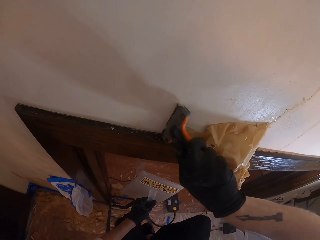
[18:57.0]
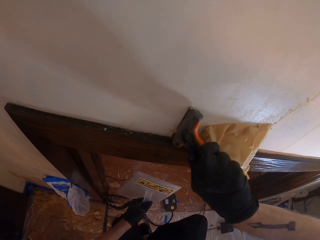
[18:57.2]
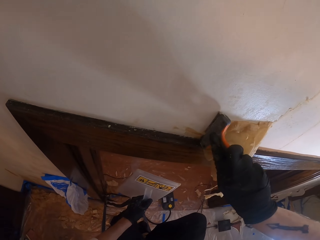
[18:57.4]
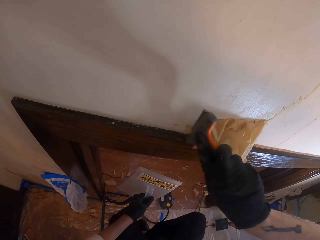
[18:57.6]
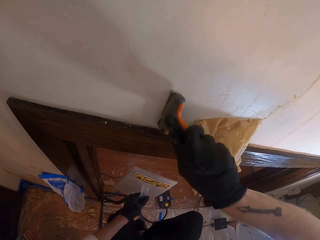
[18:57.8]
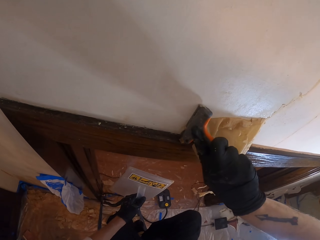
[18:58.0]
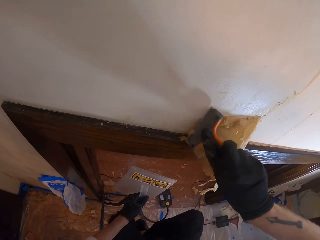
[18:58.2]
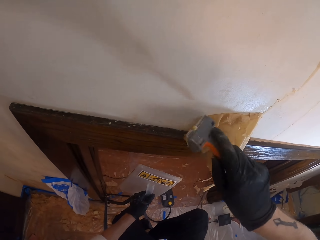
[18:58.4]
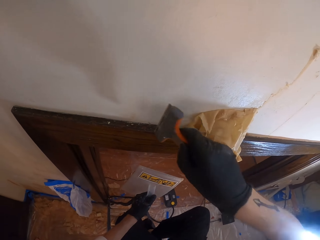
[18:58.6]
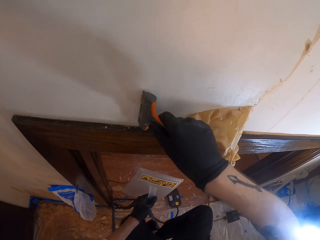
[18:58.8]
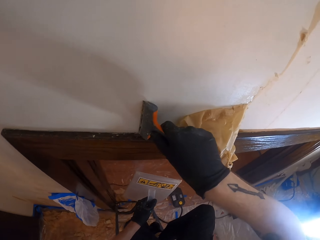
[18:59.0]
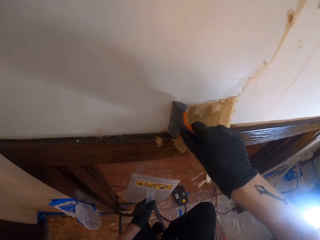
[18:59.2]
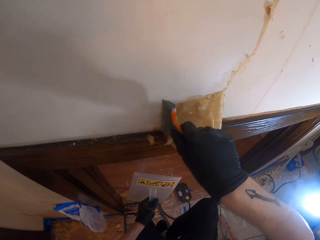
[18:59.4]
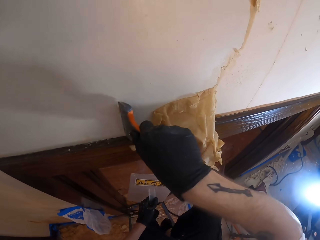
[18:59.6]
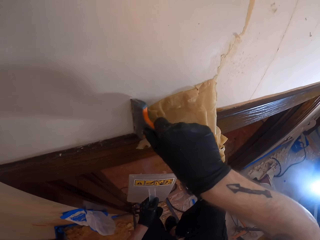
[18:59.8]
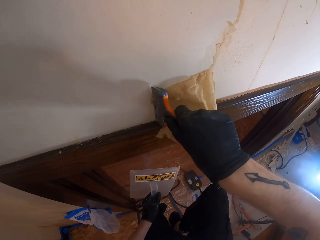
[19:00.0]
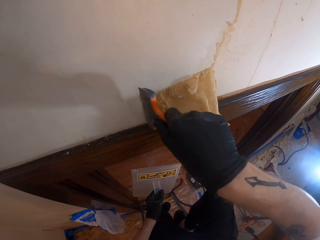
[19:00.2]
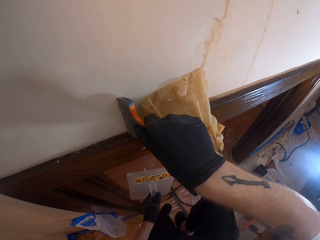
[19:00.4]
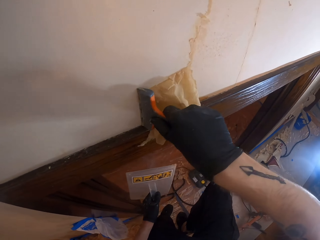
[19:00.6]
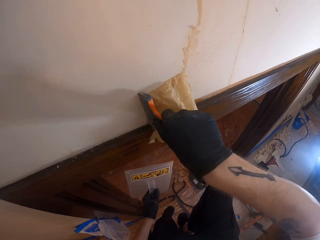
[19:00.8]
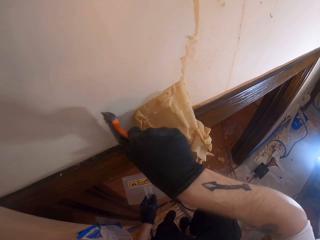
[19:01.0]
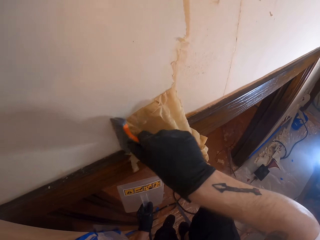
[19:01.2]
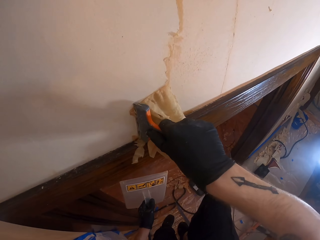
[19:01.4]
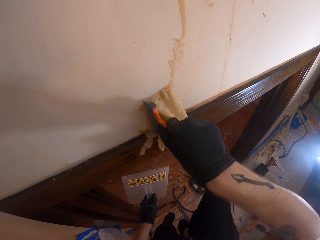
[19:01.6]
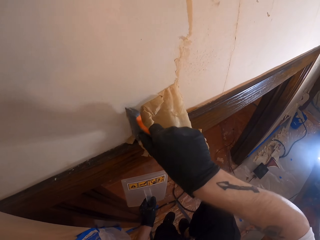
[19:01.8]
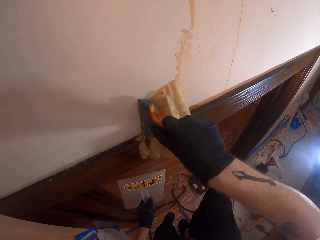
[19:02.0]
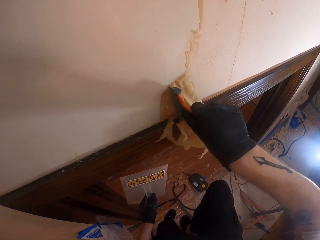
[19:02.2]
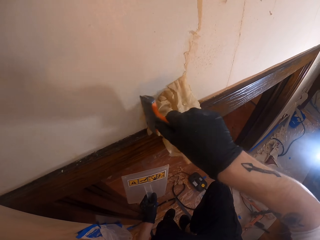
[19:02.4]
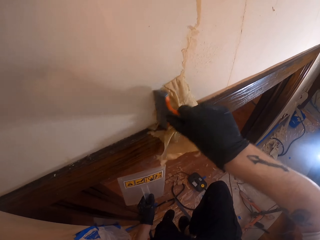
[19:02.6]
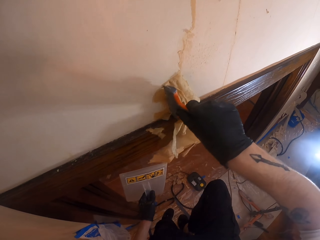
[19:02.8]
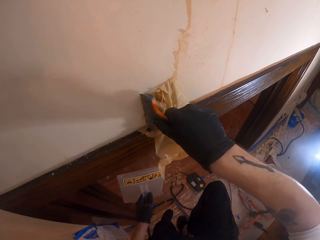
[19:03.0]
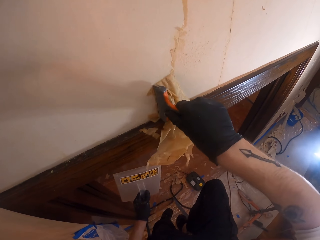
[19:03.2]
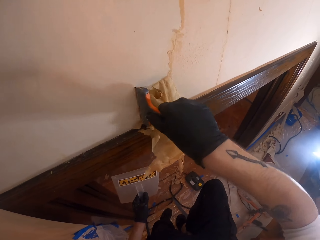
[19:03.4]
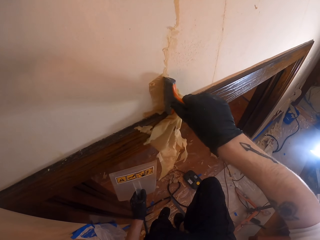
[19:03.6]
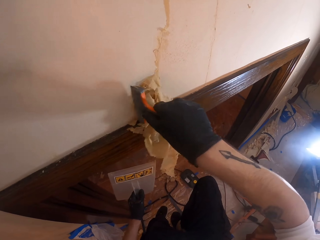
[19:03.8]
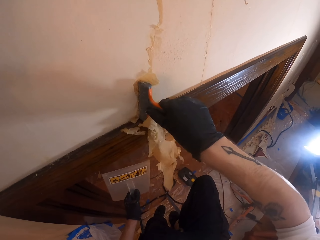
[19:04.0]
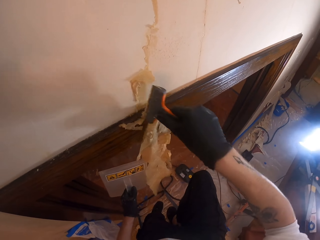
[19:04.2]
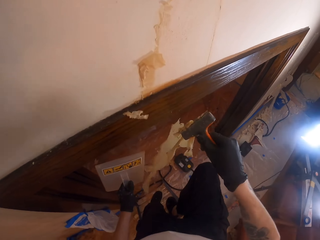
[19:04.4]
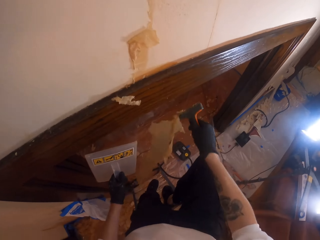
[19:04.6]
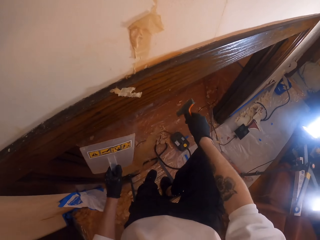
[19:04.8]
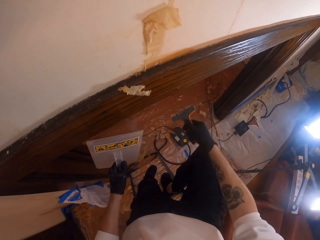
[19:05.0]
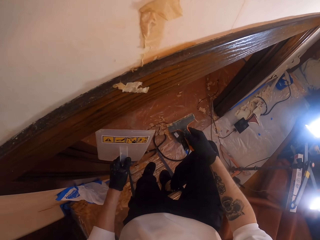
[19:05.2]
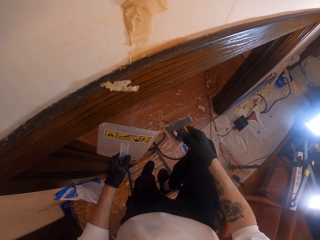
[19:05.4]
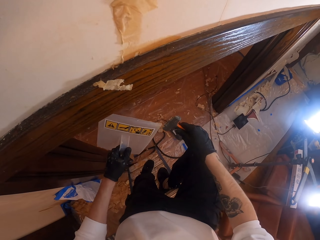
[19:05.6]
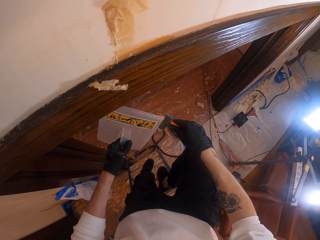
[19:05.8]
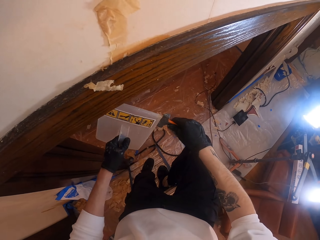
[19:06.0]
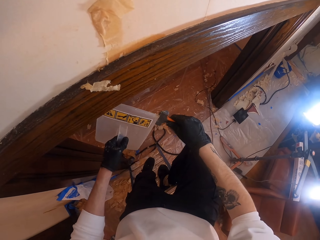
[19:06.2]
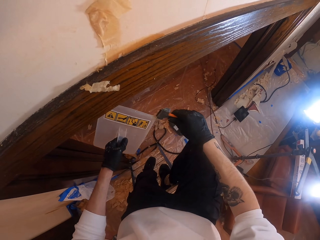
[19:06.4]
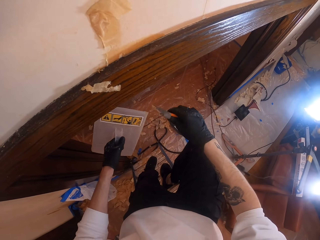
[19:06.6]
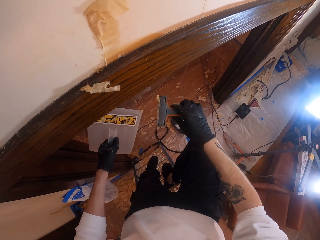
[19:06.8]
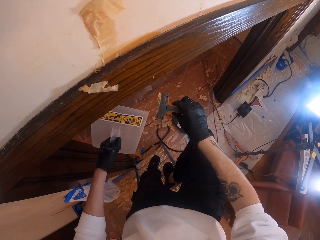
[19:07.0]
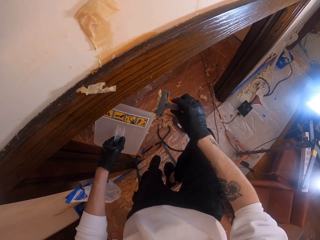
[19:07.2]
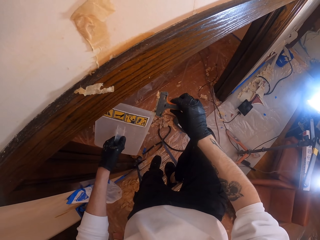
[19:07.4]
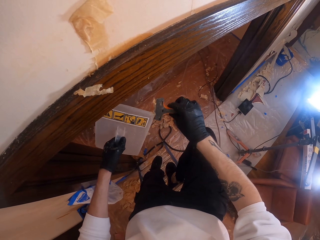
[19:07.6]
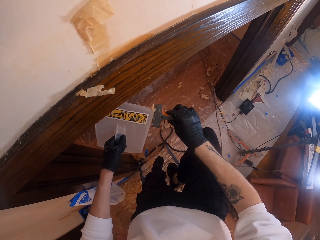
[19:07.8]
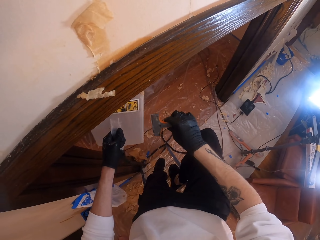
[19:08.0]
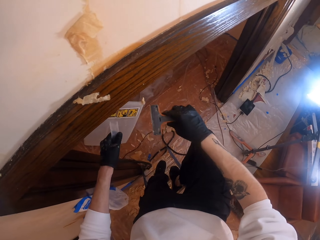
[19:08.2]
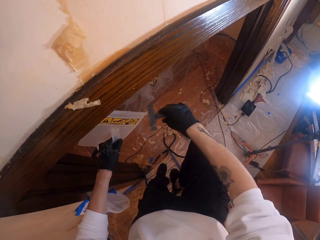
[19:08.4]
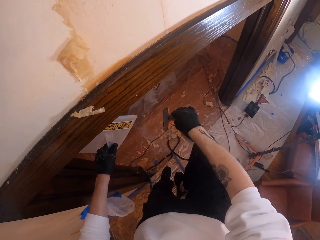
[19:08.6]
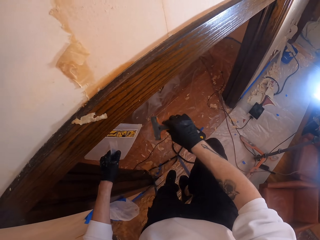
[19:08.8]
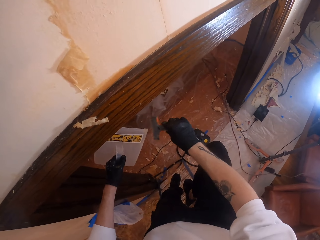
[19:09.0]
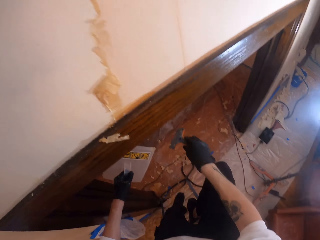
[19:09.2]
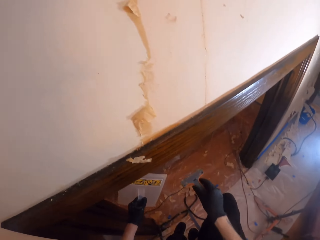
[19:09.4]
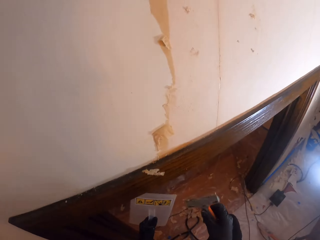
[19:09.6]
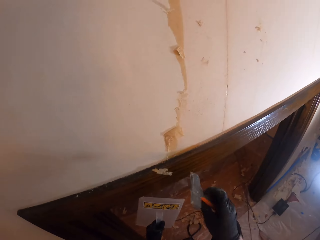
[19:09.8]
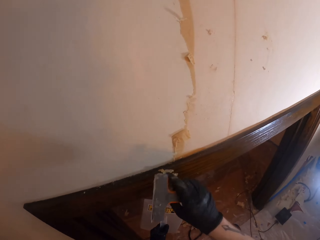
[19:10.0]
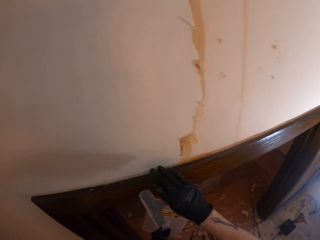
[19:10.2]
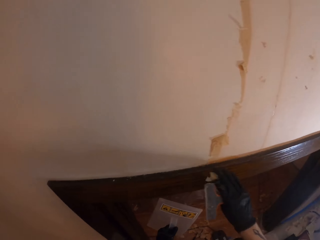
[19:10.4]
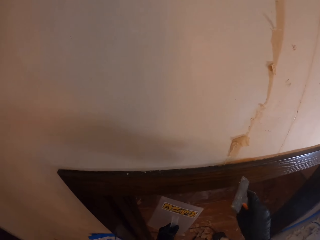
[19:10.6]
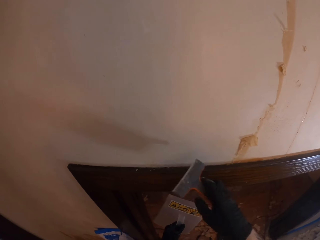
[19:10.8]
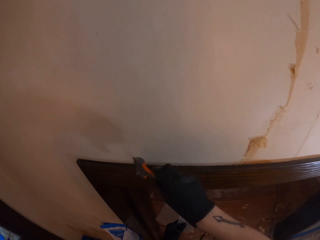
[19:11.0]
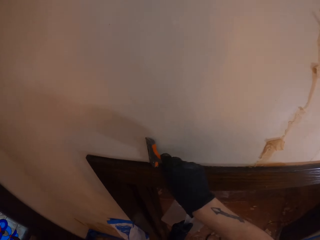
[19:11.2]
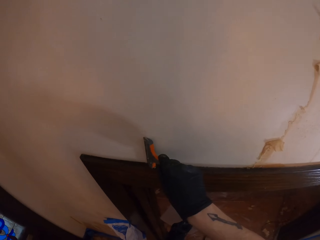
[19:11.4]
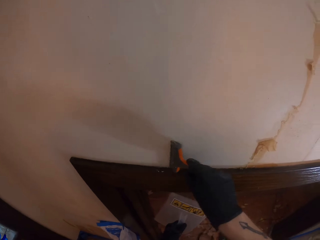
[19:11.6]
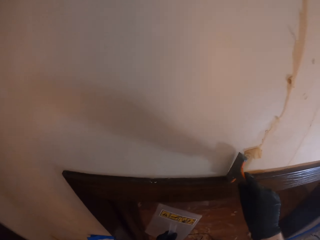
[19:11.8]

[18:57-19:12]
The camera wearer cocks the paint from a paint scraper with a right hand. They wipe the paint scraper with a steam wallpaper stripper. They wipe paint on the steam wallpaper stripper with the paint scraper in the right hand. They remove paint from the hawk. They stare around. They wipe paint on a wood board with the right hand.

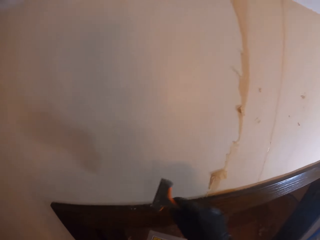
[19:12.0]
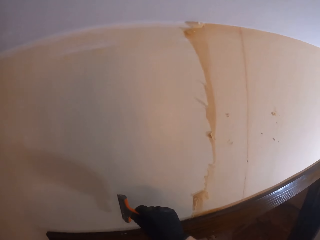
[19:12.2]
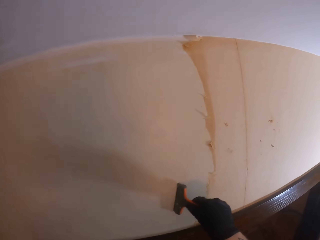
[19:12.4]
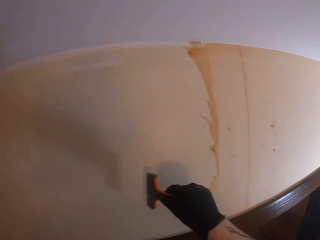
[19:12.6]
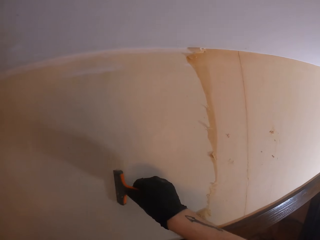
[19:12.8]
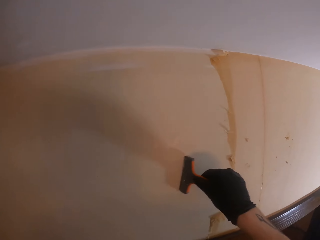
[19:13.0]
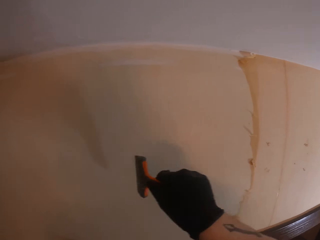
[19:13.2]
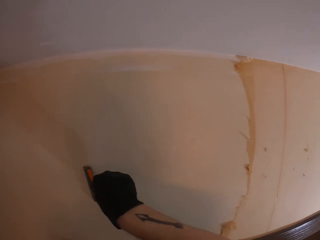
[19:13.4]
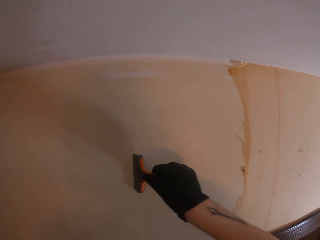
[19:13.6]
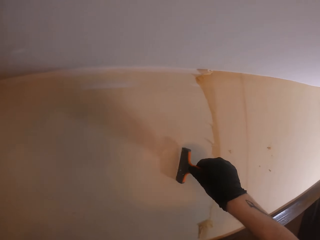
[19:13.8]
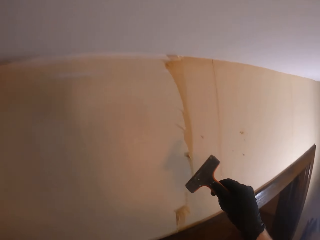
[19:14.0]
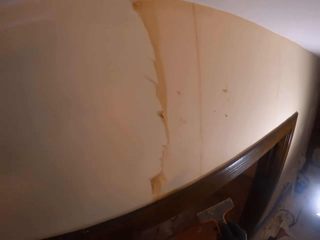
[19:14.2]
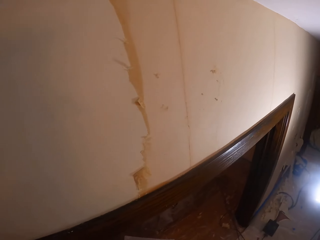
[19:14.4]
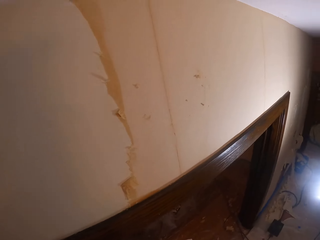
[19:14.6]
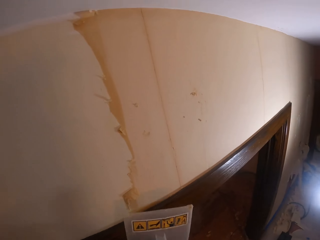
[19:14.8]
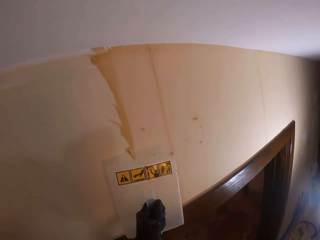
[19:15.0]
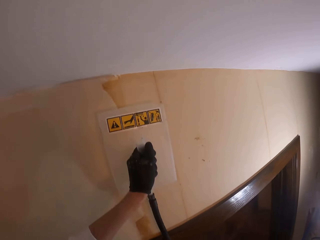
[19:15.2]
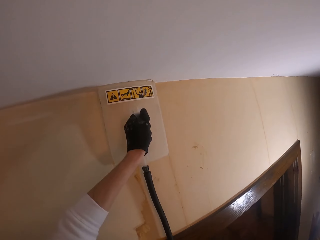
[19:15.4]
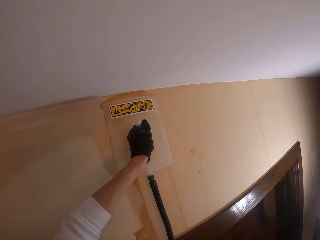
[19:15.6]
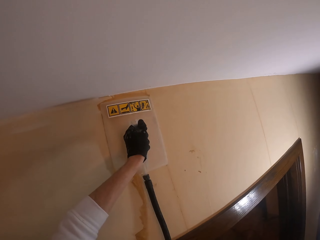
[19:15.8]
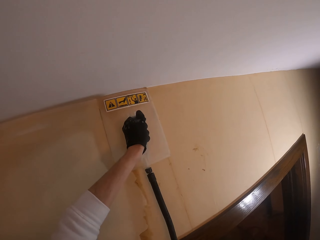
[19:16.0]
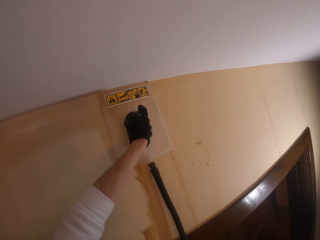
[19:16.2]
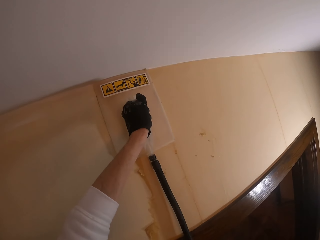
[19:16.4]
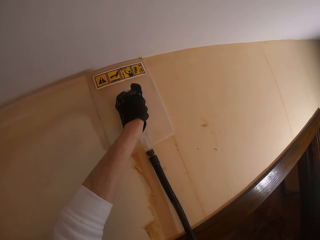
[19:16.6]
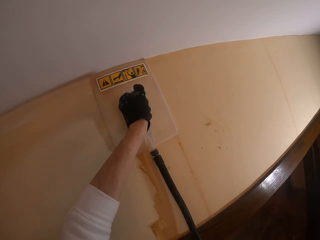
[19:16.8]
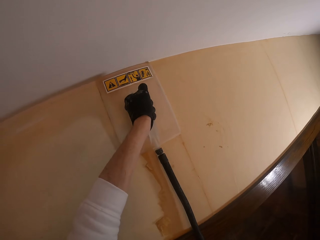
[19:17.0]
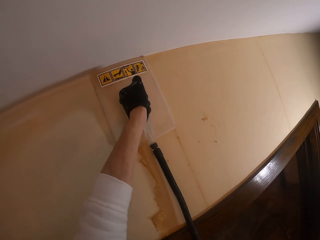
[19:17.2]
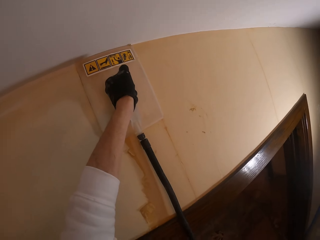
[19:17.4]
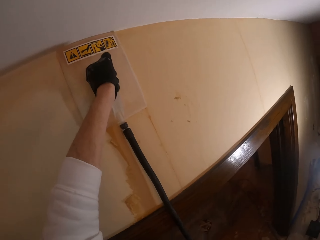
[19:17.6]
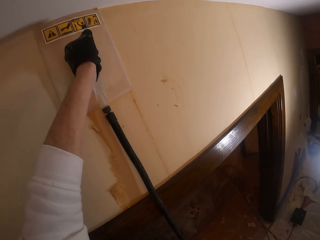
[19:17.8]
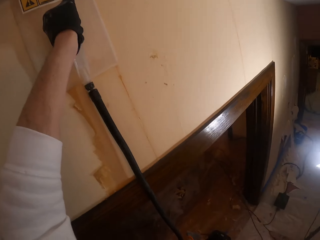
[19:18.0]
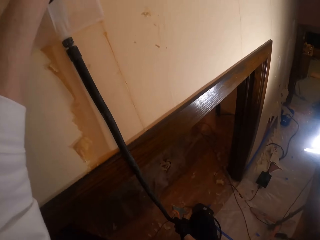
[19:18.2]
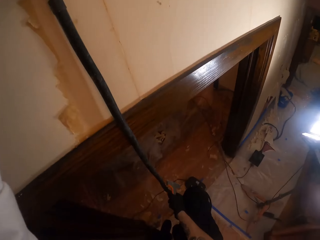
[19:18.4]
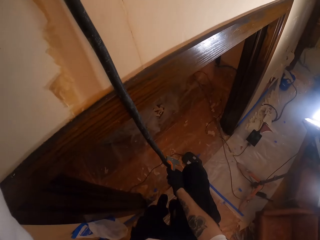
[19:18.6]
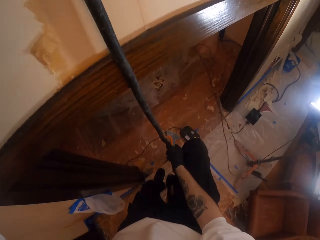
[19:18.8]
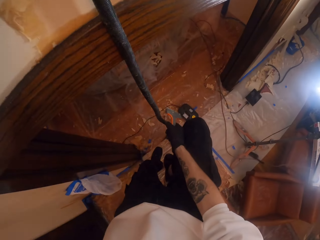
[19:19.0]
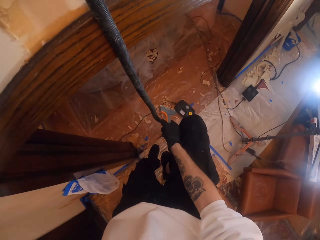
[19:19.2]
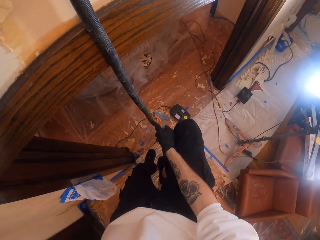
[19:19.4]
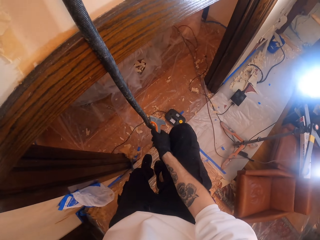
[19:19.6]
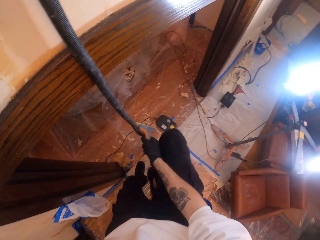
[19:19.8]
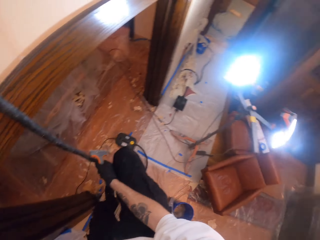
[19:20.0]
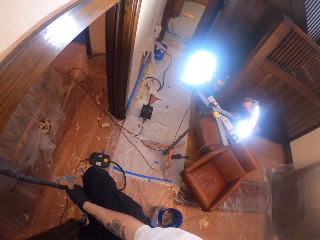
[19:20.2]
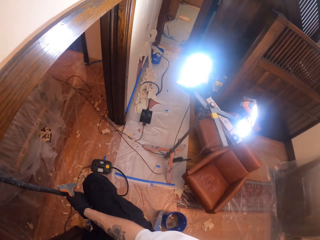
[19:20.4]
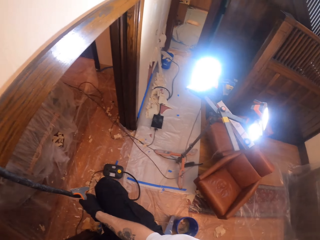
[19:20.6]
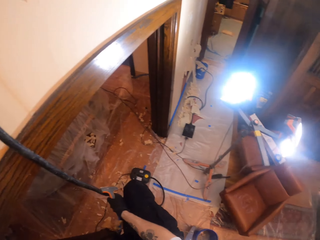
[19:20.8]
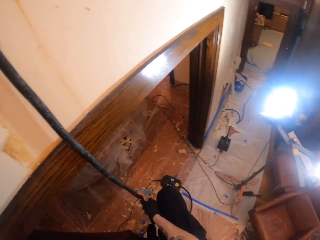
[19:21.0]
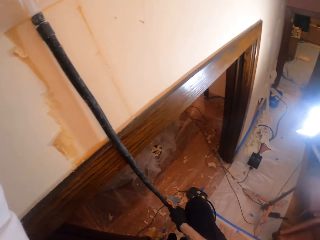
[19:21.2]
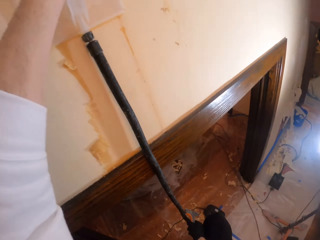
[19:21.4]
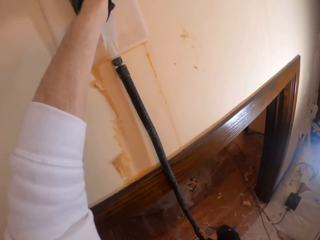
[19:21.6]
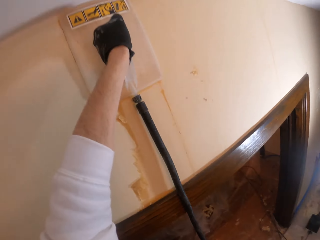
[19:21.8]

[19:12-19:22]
The camera wearer scuffs the wall paint with a paint scraper. They panic the wall paint with a steam wallpaper stripper in a left hand. They put the hawk on the wall. They stare around.
